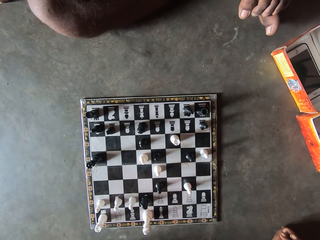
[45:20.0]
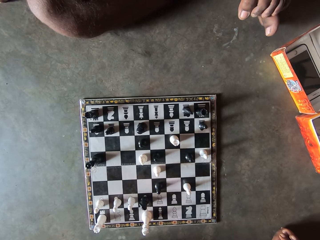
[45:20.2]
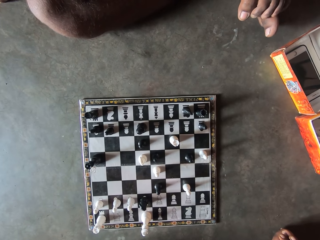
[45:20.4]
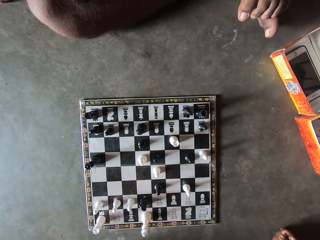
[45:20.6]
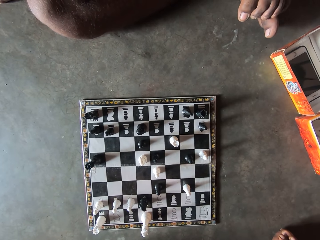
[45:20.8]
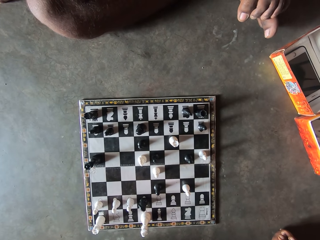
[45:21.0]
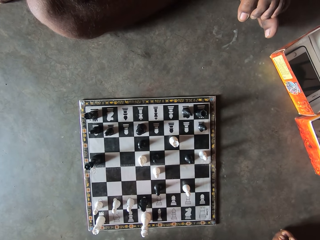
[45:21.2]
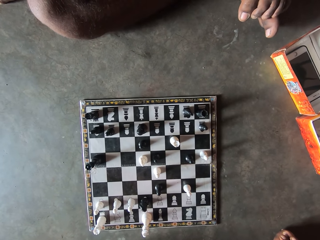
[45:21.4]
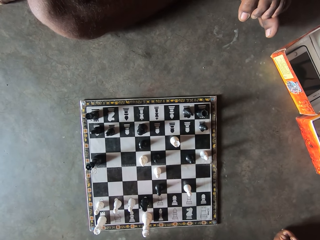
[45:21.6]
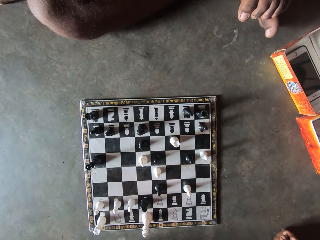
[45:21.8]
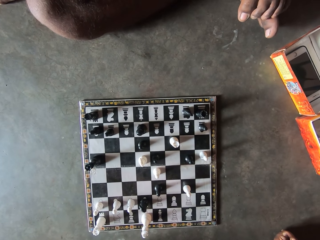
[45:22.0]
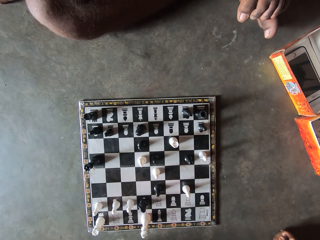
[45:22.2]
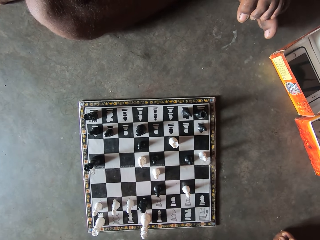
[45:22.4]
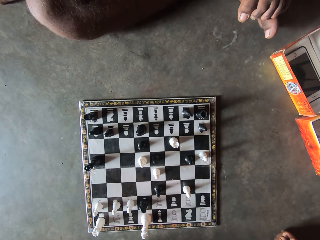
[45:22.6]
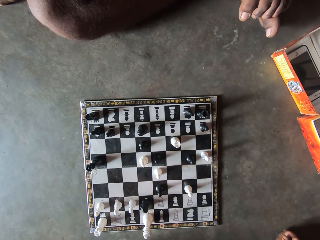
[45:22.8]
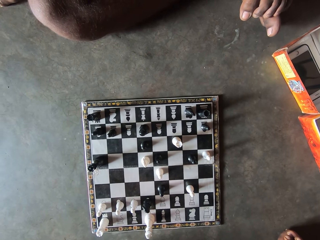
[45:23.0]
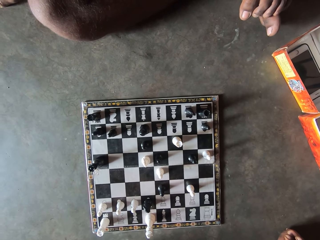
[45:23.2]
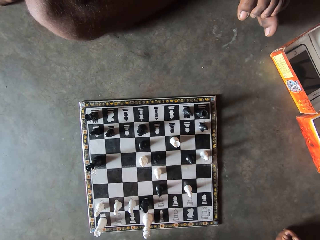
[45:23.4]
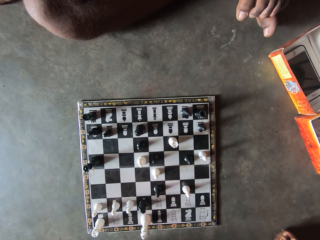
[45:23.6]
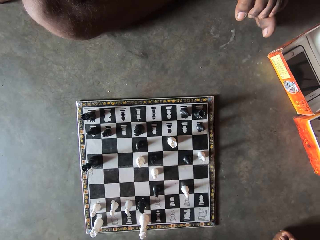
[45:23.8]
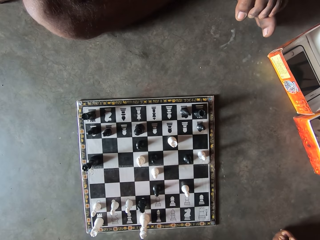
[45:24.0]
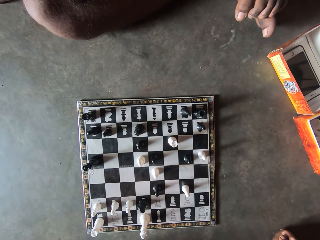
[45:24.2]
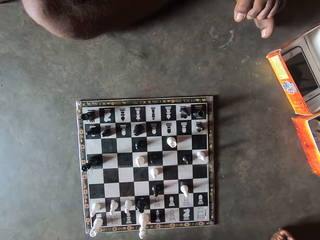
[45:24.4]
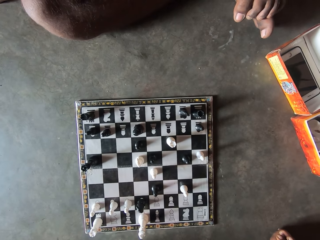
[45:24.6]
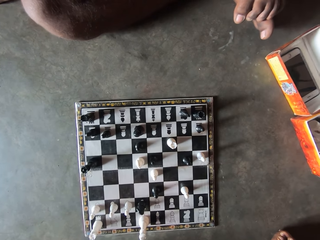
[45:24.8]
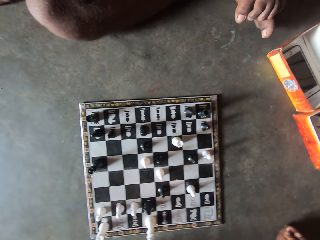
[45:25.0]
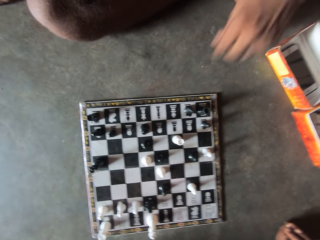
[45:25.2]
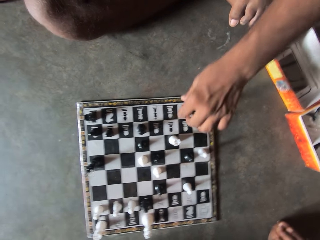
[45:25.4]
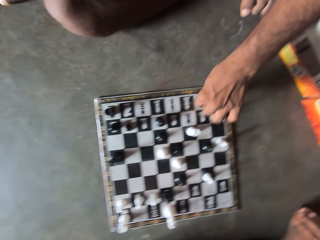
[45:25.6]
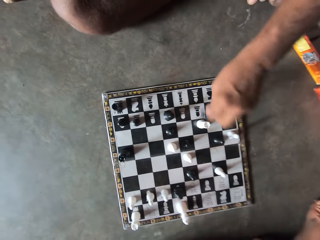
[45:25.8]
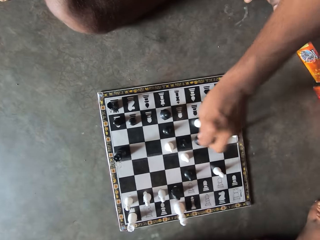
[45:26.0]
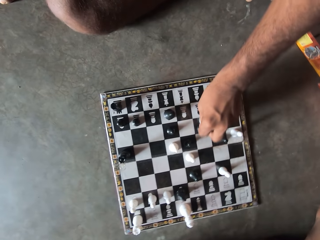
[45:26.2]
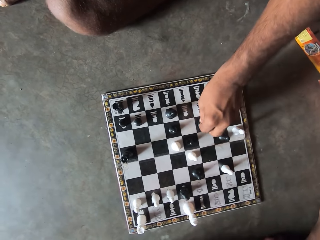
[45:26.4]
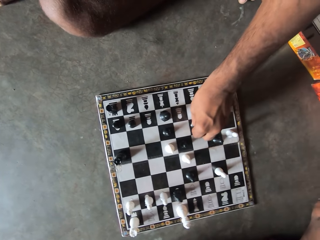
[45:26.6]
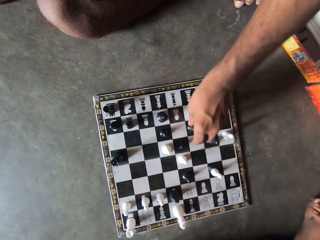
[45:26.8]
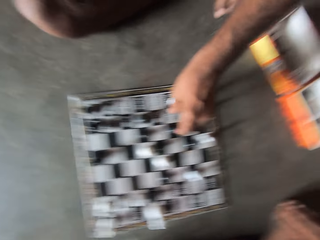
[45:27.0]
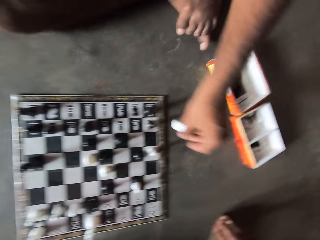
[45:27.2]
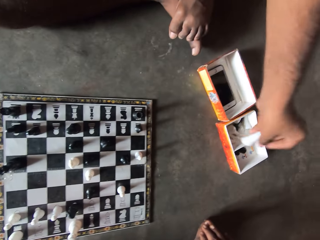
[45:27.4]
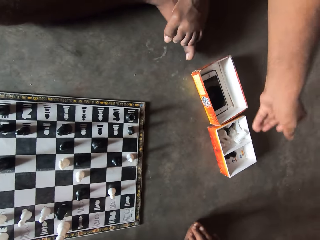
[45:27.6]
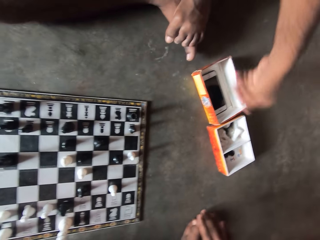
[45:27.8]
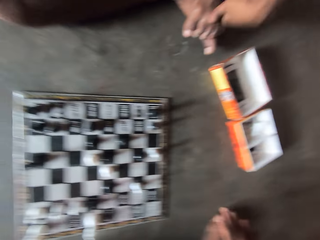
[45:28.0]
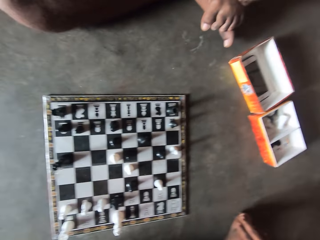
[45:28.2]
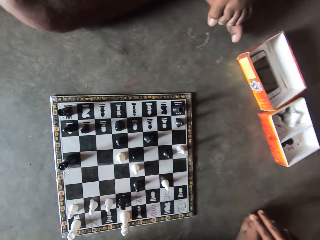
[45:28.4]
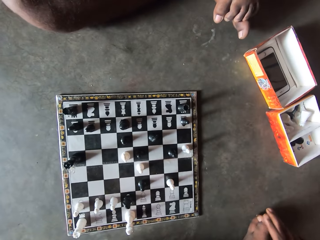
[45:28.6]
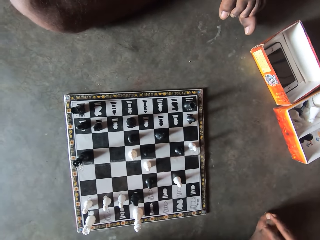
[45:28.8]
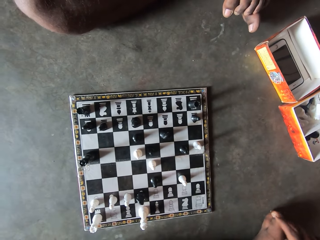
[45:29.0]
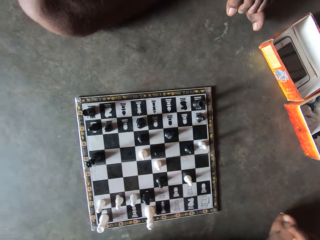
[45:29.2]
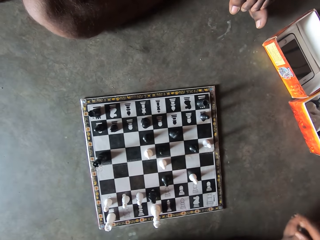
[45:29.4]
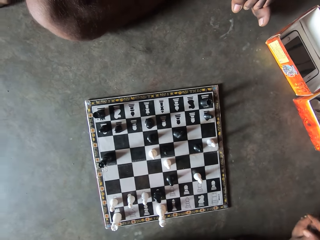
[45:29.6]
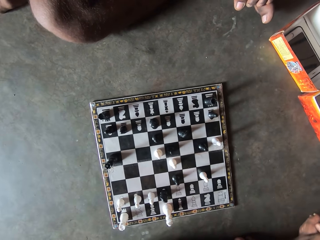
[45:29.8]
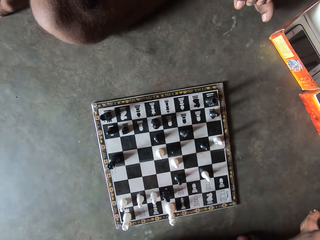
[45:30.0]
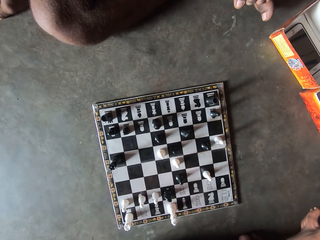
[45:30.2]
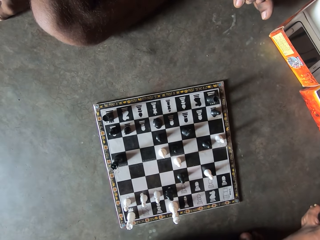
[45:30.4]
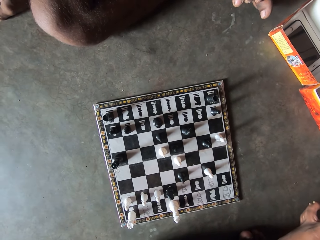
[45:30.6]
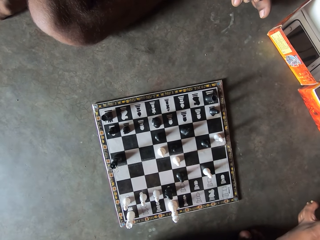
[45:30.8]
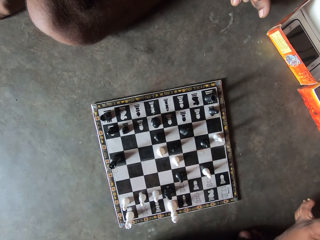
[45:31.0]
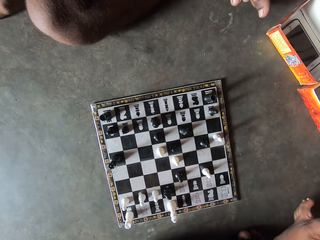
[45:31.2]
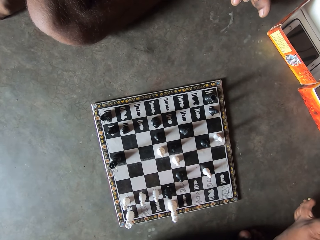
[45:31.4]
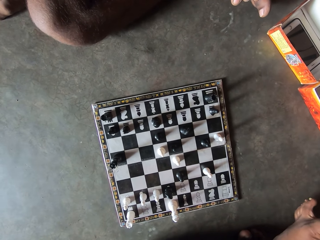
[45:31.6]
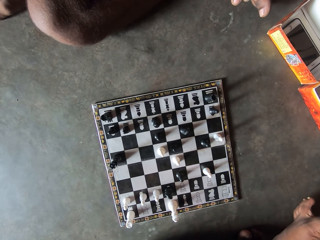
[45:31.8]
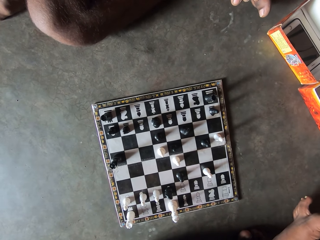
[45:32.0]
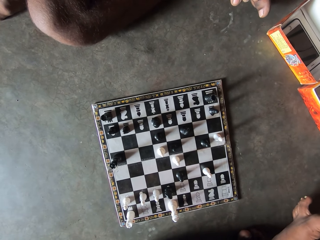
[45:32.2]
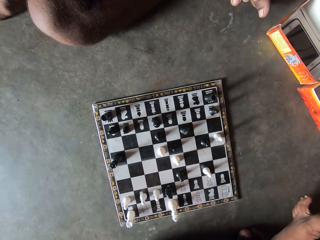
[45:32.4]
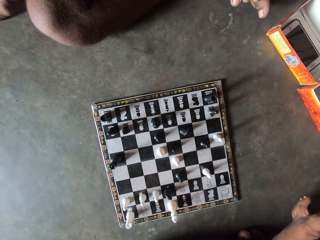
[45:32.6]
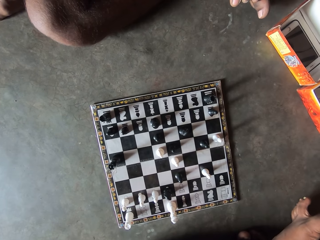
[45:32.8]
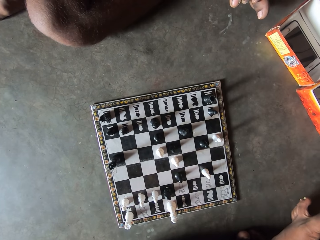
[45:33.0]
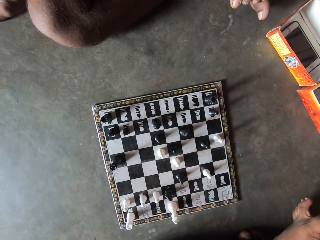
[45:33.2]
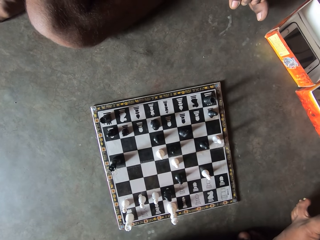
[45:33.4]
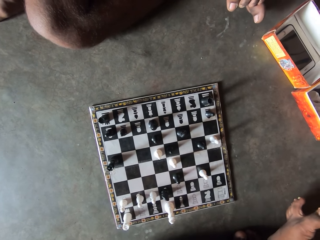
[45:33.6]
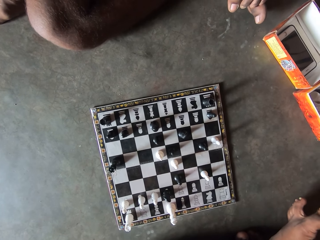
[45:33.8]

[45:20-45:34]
A man moves a black chess piece on the chess board. The man holds a chess pawn. The man removes a white chess piece from the chess board. The man drops the white chess piece into a small container on the floor. The camera wearer holds his feet with his hands.

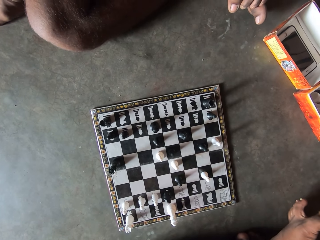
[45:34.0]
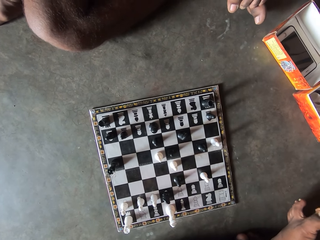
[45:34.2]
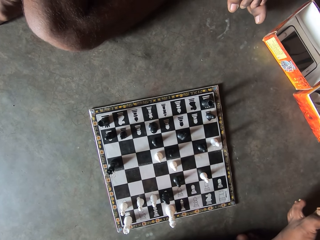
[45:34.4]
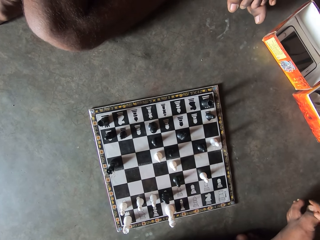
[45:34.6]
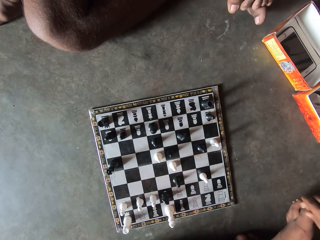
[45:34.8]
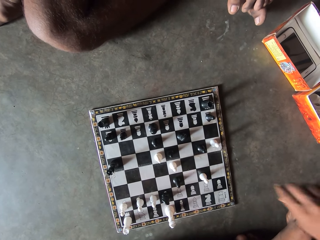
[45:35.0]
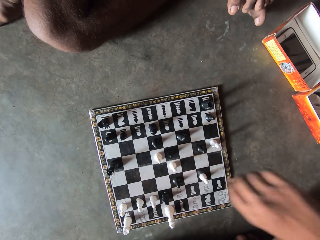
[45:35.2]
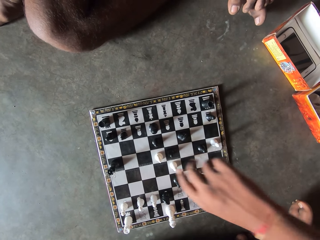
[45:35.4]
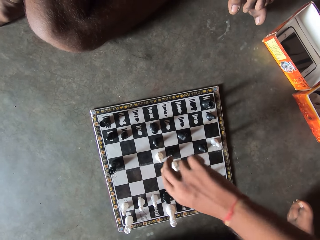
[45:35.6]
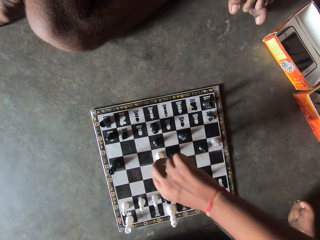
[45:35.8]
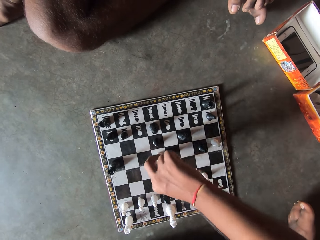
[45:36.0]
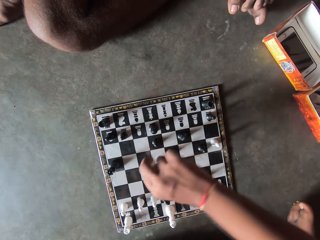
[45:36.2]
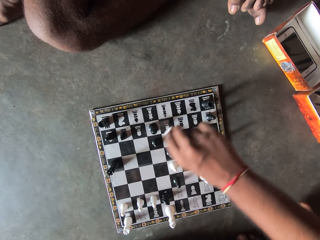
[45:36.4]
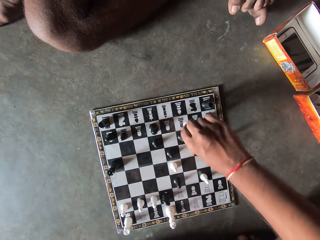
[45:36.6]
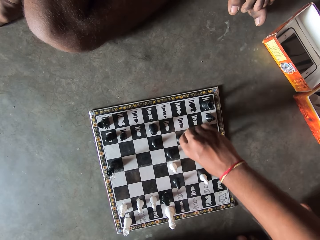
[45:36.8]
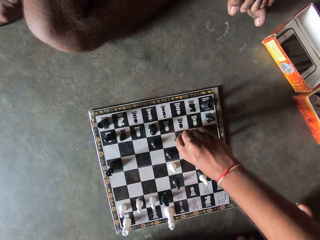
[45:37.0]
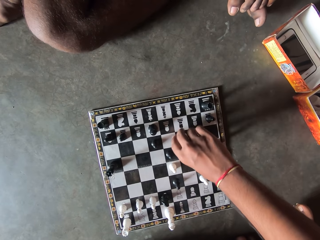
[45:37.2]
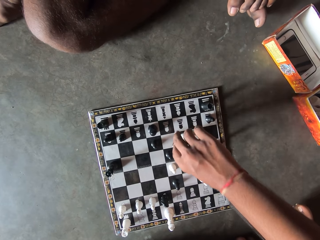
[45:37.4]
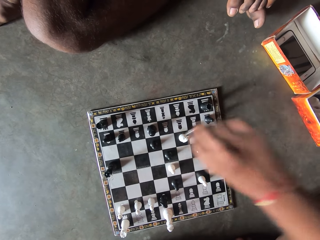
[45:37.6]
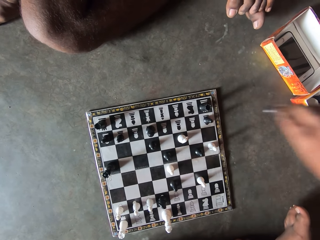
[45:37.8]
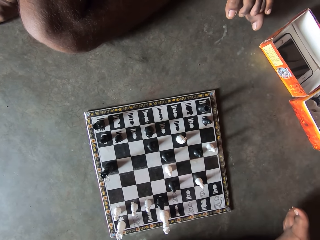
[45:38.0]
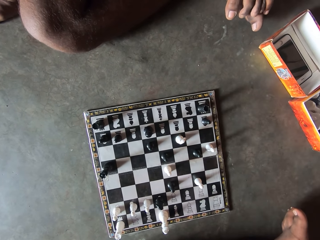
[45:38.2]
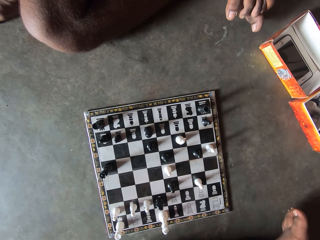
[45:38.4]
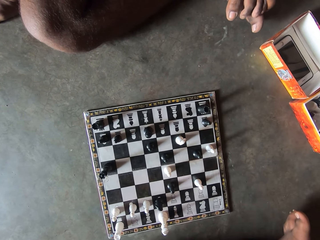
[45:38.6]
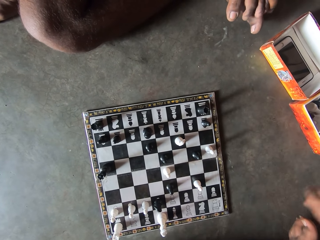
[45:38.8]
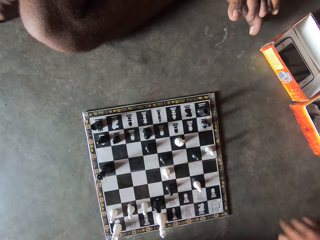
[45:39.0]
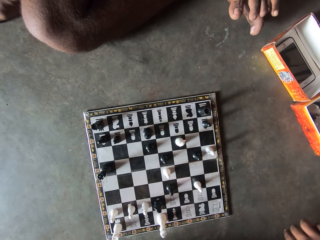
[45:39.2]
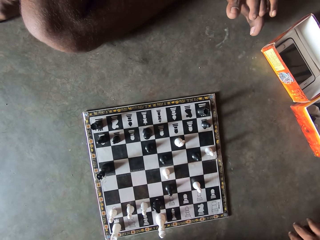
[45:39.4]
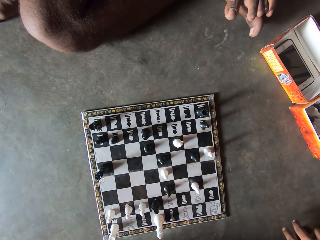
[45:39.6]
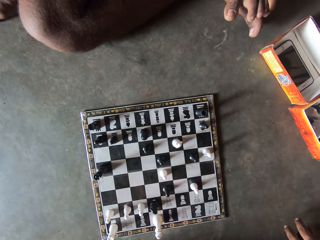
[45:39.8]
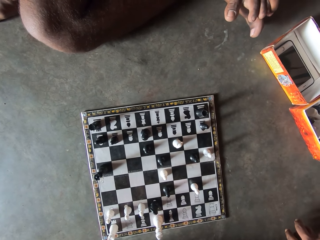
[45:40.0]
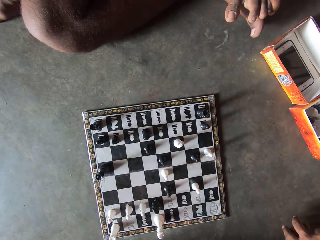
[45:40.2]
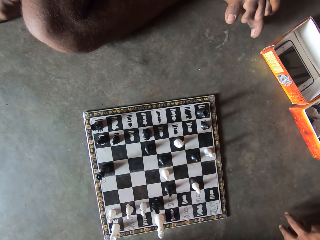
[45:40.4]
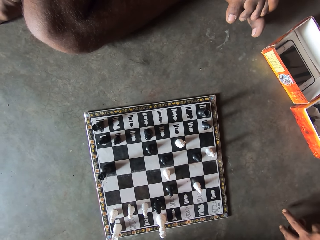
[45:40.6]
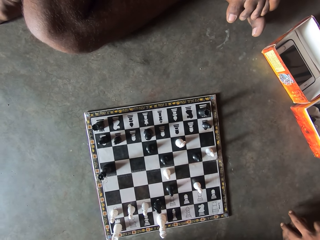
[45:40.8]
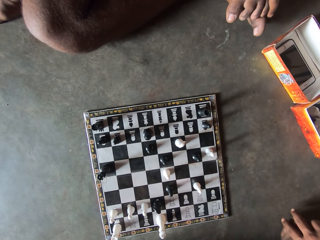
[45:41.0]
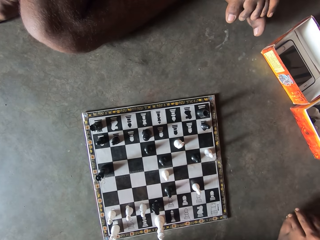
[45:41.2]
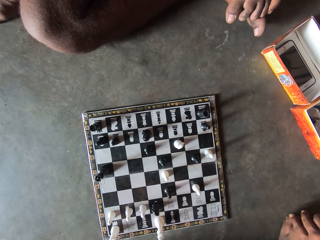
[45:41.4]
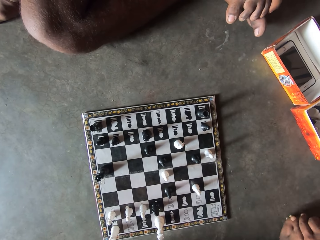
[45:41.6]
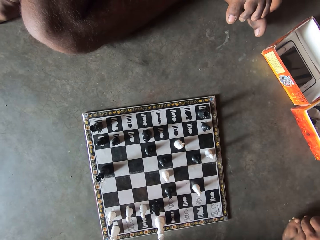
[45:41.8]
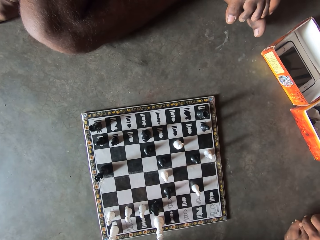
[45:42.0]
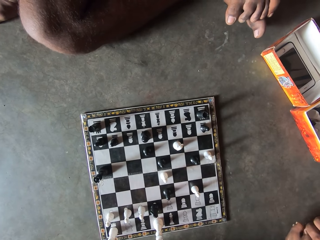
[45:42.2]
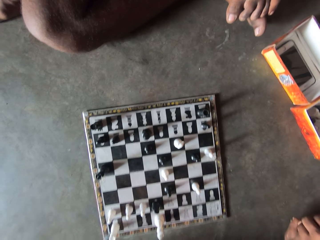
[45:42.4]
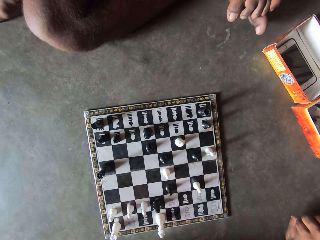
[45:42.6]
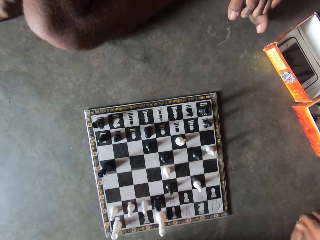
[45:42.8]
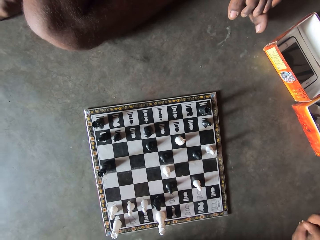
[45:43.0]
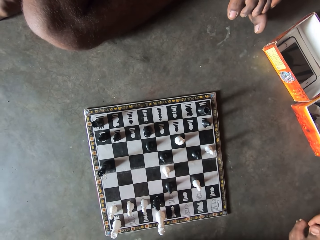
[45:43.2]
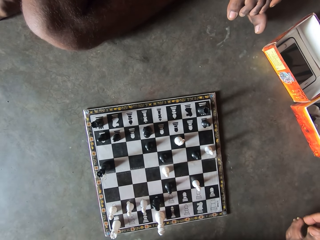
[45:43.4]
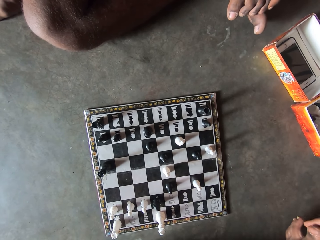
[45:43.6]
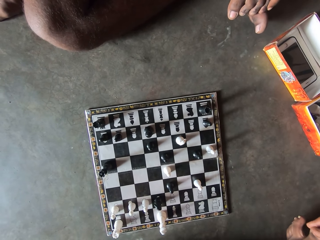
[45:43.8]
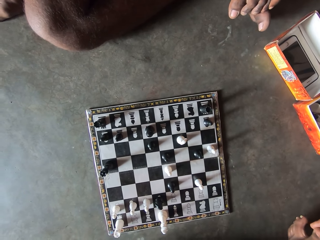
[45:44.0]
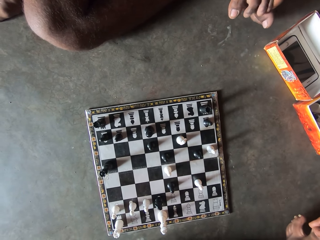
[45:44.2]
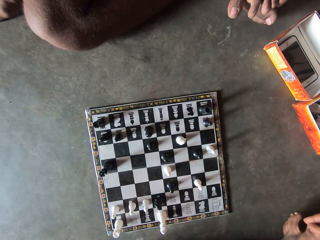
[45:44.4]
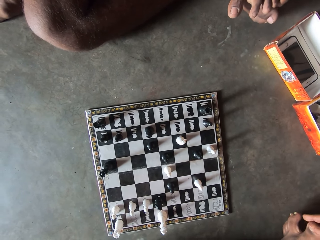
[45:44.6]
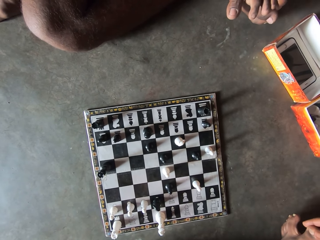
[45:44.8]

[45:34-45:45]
The camera wearer holds a chess pawn. He picks up a white chess piece from the chess board. He drops the white chess piece on the chess board. He moves the chess pawn. He removes a black chess piece from the chess board and drops the black chess piece into a small container. He looks at the chessboard.
